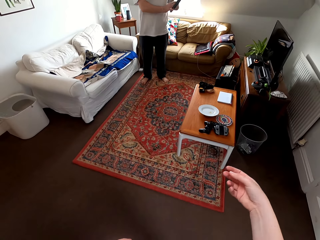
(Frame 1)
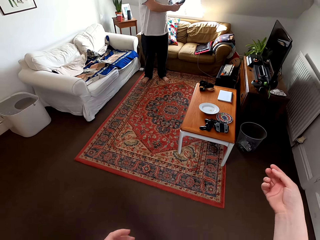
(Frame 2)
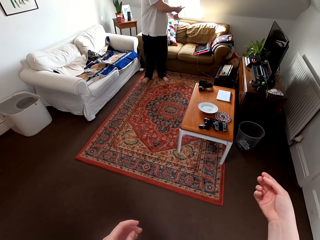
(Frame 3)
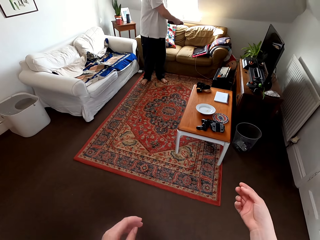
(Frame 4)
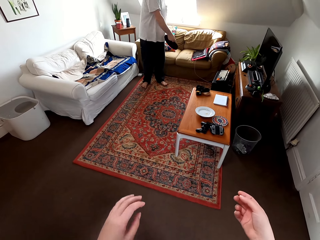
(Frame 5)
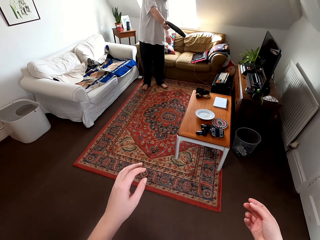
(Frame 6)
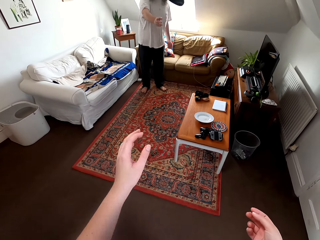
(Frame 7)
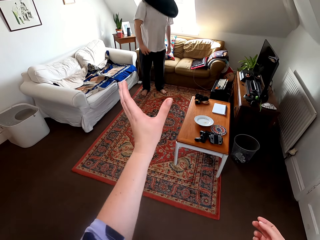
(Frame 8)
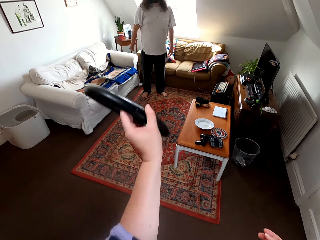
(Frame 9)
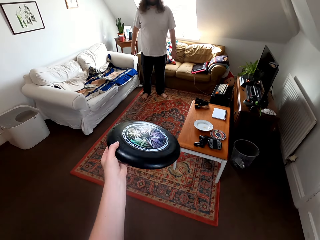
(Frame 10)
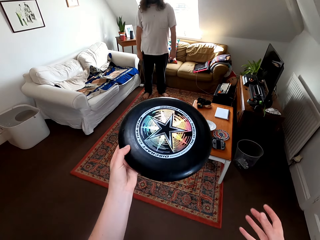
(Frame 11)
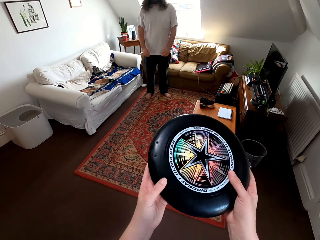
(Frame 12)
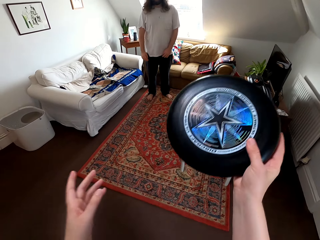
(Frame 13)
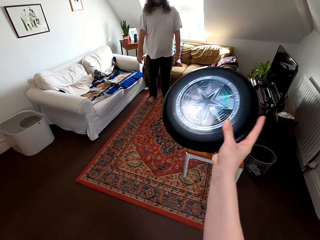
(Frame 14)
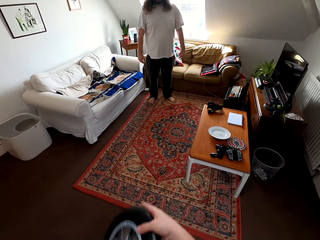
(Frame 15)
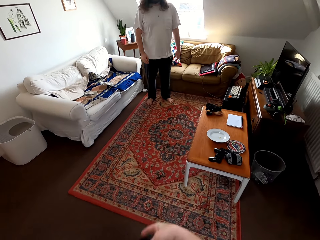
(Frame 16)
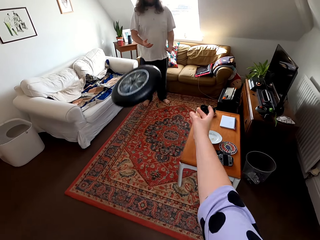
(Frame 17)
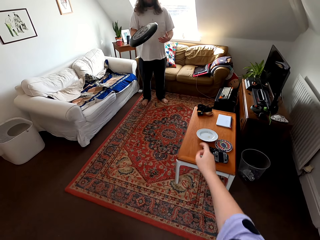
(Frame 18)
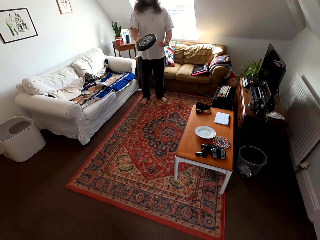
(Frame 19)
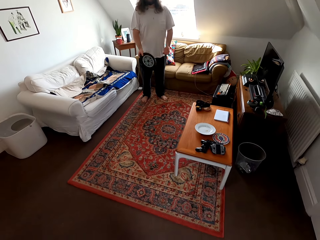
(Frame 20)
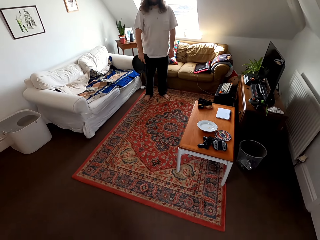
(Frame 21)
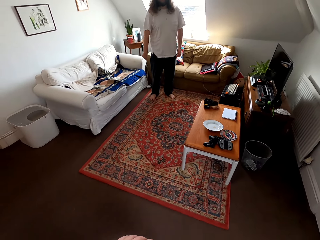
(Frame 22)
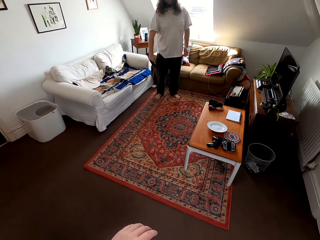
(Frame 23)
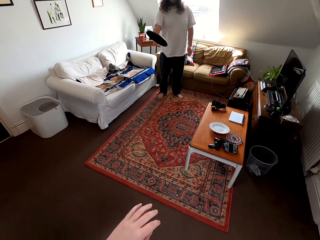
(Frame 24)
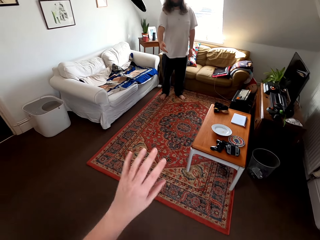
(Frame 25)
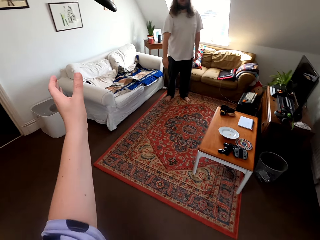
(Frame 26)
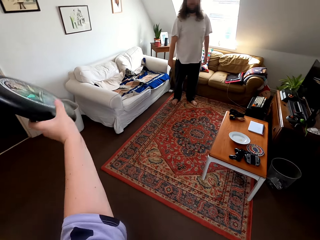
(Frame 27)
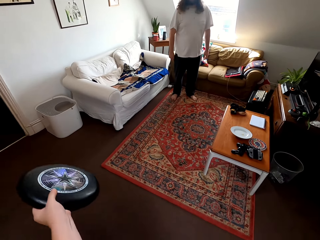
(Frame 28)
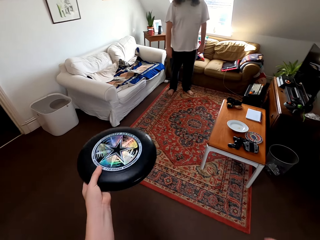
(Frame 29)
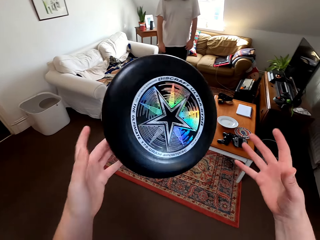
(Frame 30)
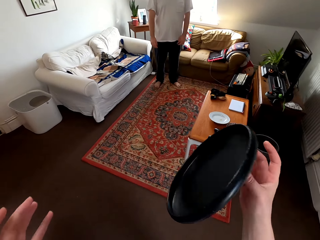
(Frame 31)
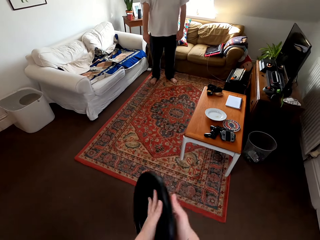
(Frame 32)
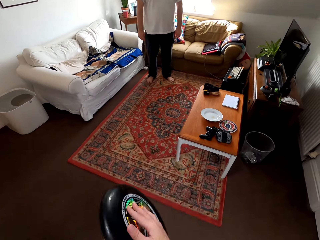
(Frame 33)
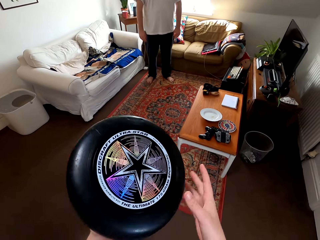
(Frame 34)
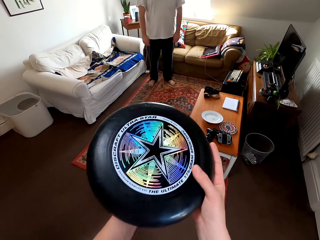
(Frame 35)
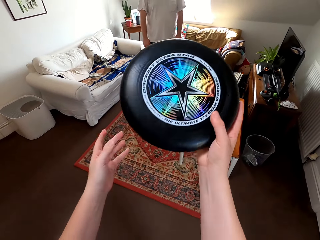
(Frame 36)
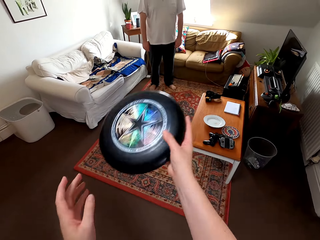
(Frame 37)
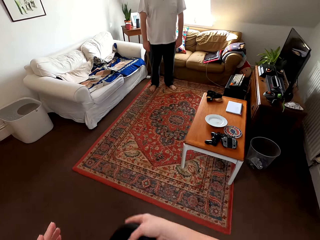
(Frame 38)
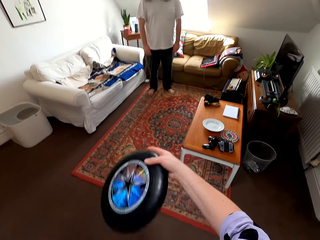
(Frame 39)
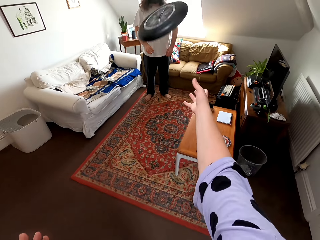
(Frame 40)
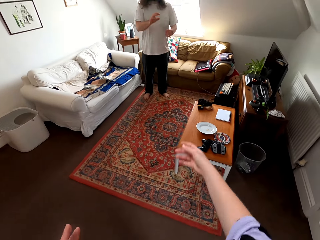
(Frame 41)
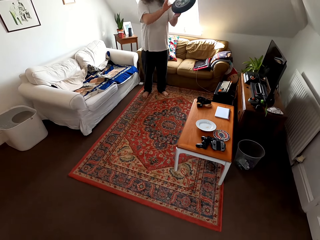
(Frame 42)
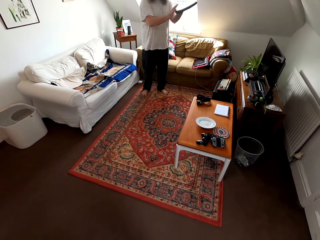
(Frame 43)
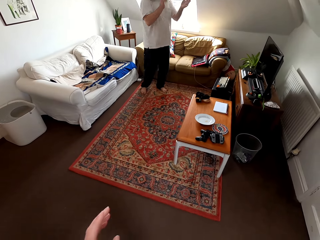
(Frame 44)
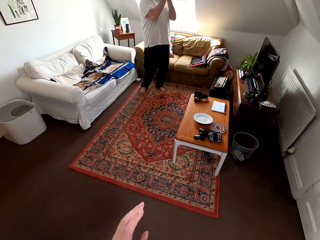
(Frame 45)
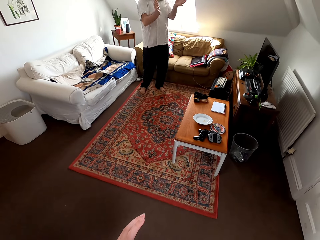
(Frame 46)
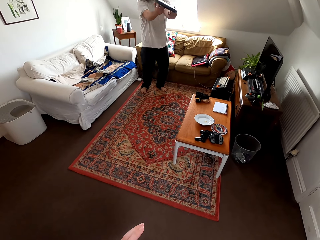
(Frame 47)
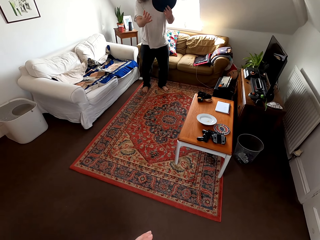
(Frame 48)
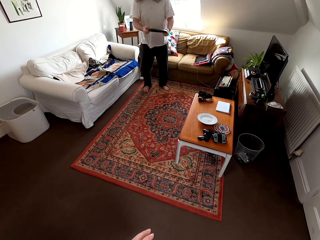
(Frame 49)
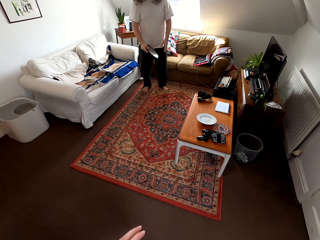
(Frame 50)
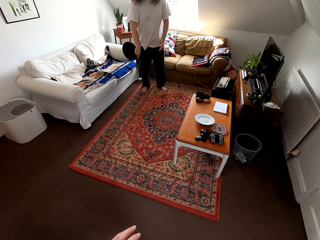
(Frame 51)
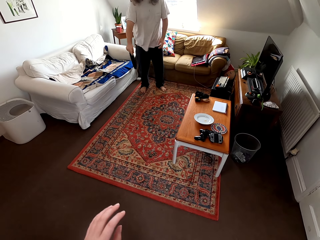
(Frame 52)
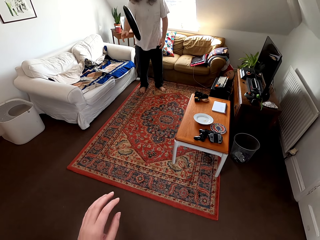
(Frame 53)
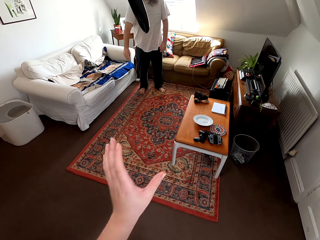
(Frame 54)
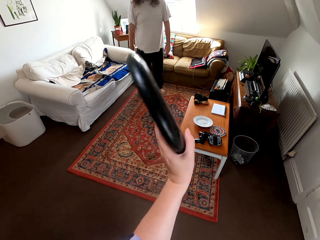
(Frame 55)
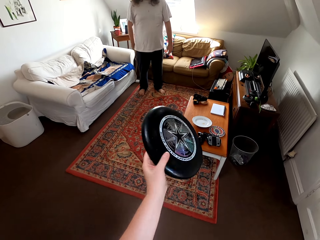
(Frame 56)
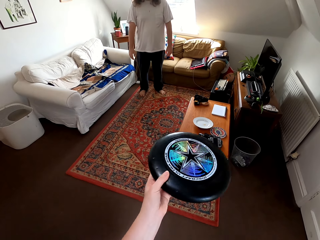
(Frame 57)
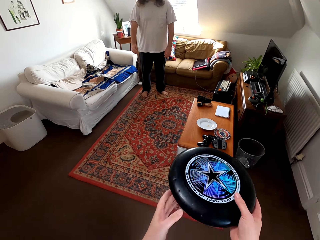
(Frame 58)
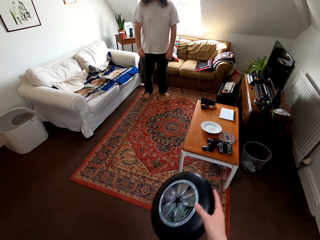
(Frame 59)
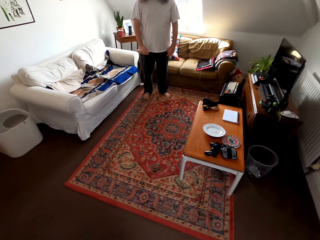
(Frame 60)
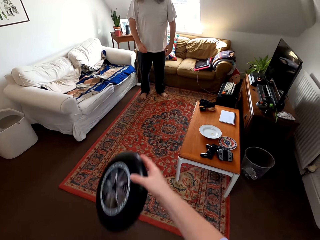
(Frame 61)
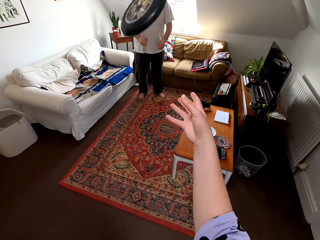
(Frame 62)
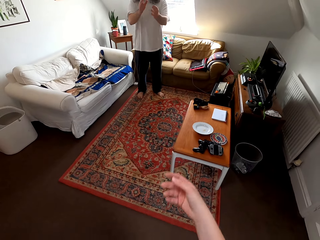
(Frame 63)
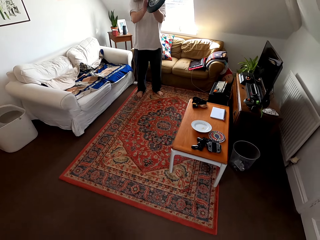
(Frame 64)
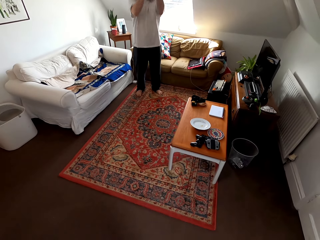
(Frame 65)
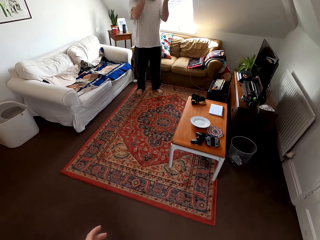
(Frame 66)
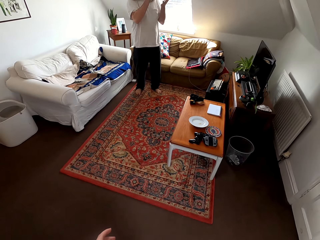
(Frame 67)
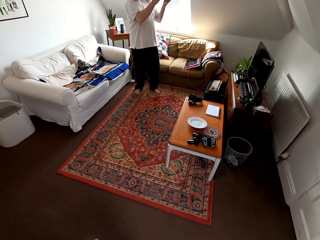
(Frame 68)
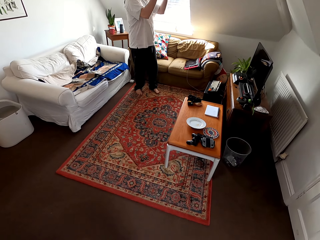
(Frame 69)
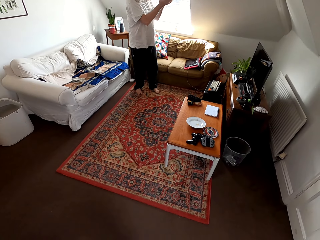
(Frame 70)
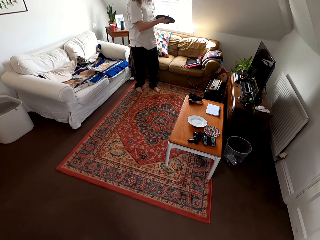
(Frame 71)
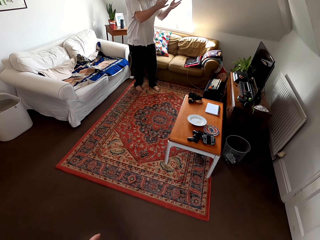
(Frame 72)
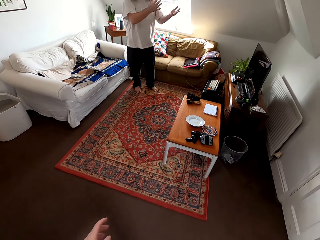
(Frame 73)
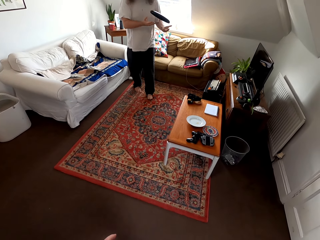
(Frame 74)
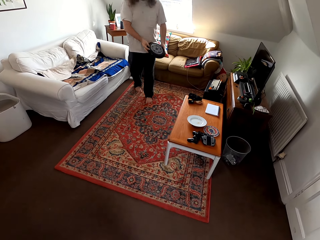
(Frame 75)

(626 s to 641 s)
The camera wearer talks to a man. They play catch with the man. They talk to the man. They play catch with the man.

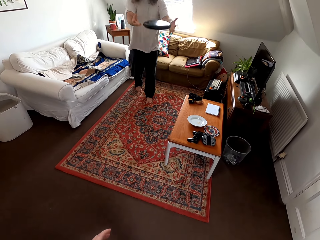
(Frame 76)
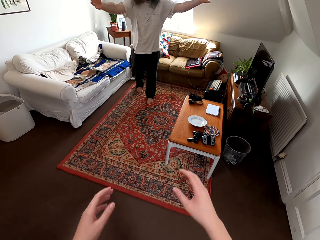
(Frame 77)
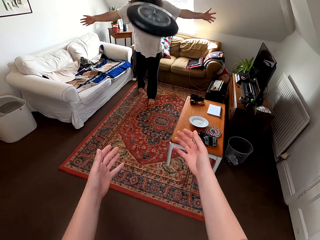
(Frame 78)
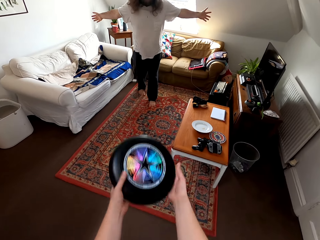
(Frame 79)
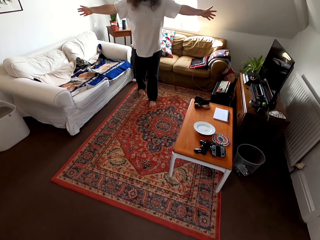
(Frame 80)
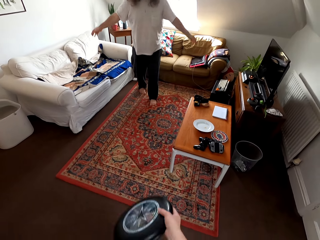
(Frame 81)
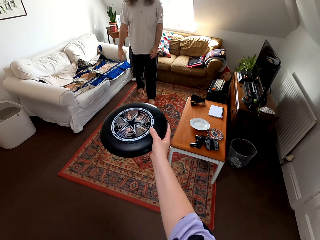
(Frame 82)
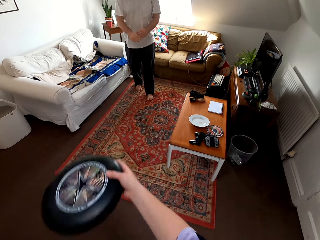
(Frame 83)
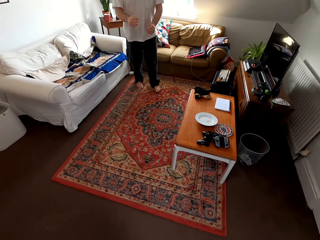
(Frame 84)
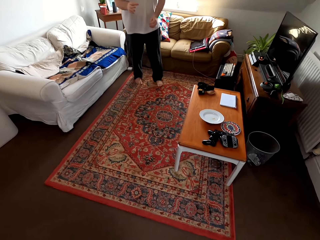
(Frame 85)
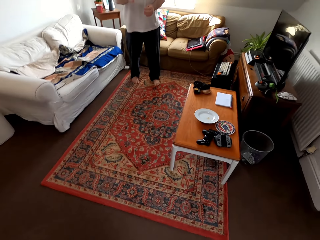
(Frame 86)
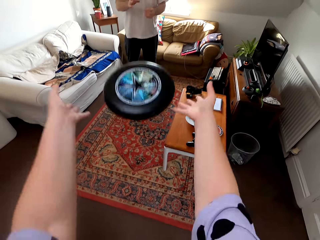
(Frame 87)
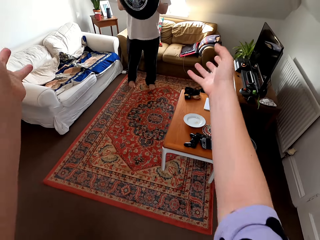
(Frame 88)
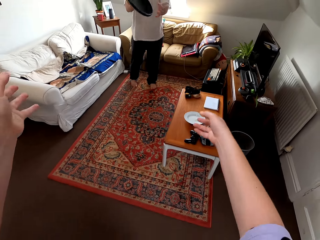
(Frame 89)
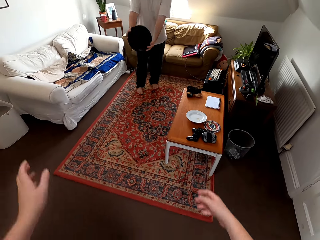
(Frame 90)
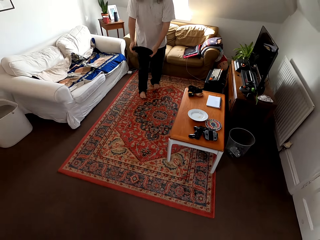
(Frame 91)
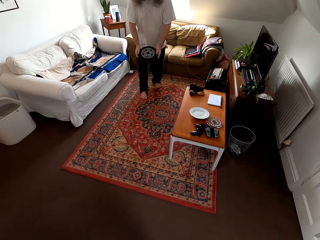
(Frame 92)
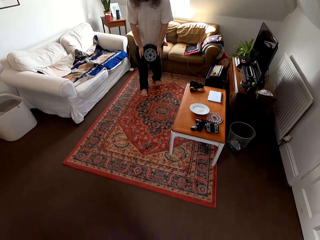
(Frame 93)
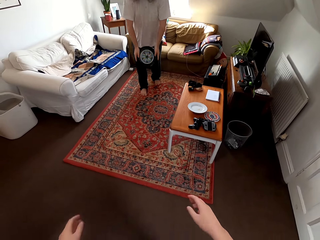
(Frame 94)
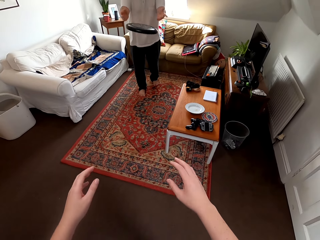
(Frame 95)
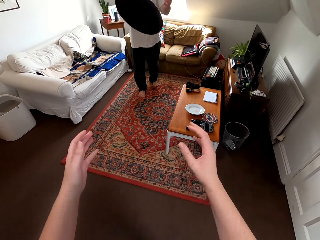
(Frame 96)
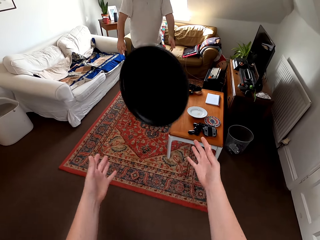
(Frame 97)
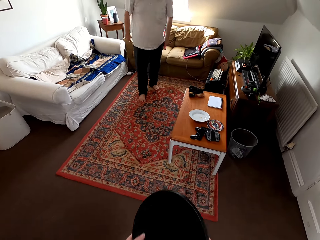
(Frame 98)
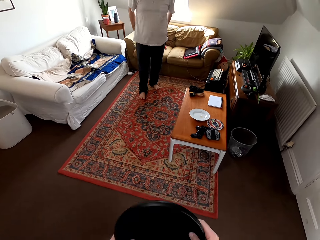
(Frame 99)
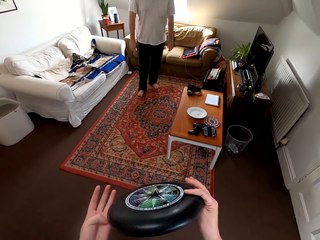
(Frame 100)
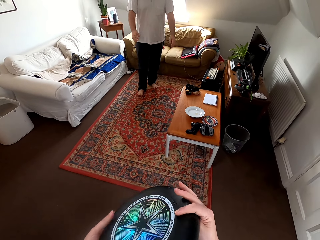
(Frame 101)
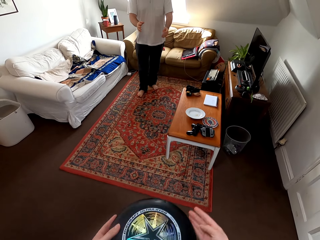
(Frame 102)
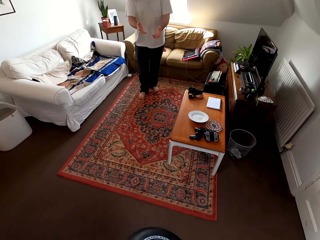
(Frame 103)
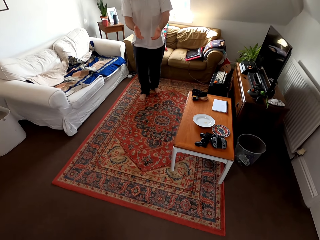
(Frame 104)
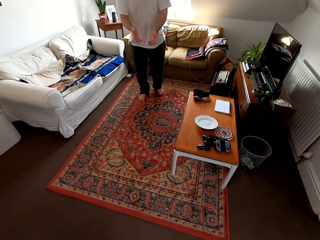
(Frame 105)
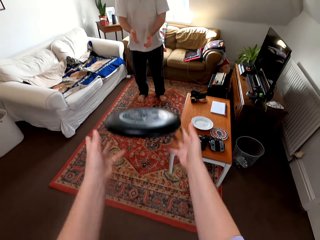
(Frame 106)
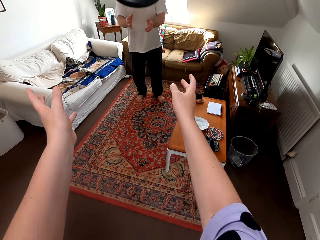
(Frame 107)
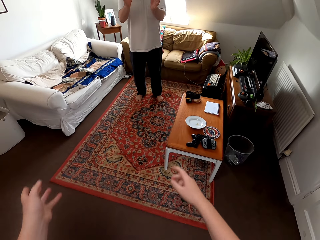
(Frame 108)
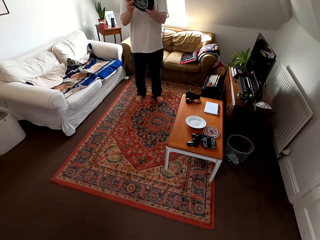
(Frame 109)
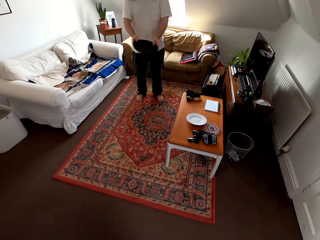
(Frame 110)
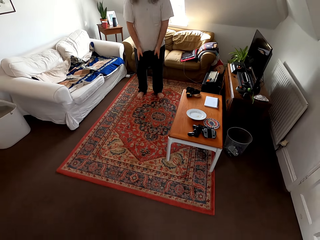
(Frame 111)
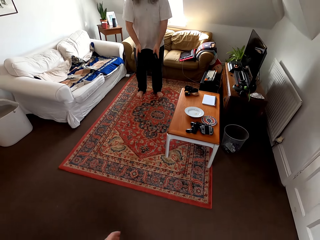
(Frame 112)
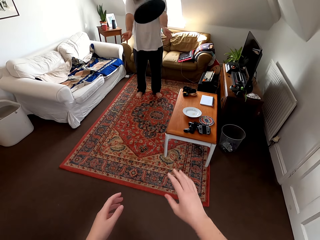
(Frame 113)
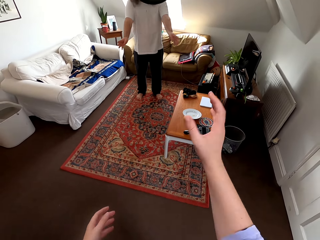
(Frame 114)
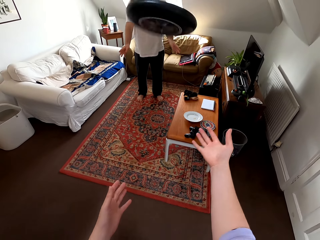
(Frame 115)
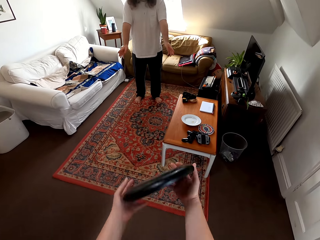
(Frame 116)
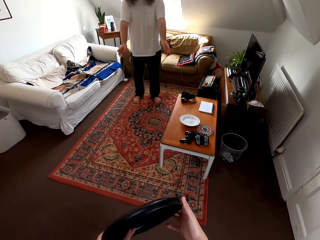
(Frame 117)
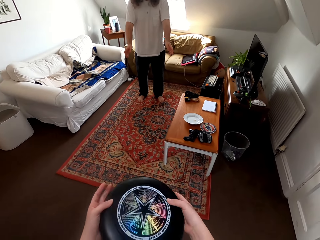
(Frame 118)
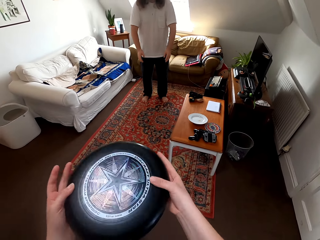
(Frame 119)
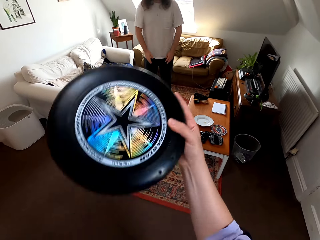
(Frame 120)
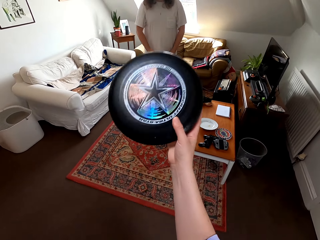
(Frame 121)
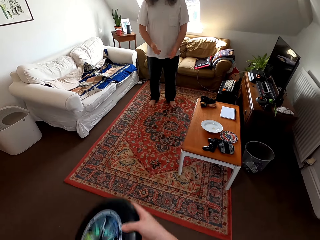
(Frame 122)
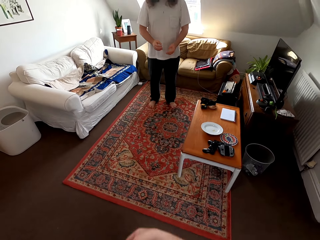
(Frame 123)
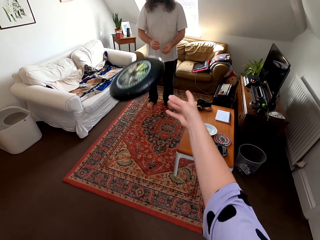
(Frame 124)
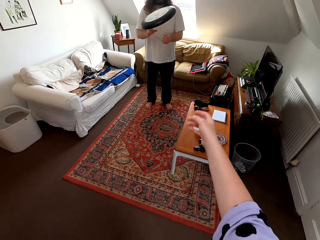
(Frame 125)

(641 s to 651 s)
The camera wearer talks to a man. They play catch with the man. They talk to the man. They play catch with the man.
